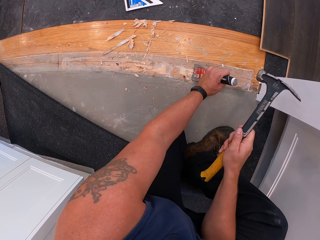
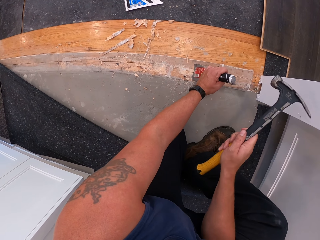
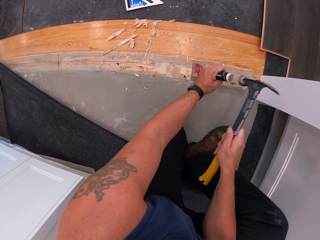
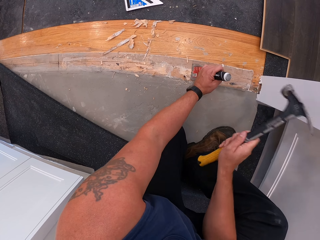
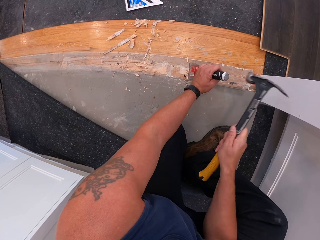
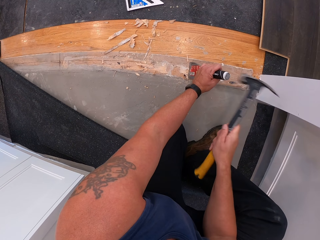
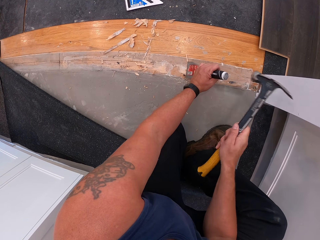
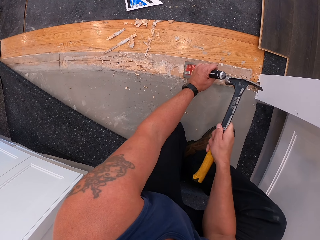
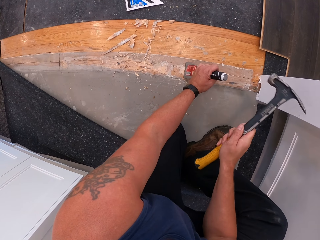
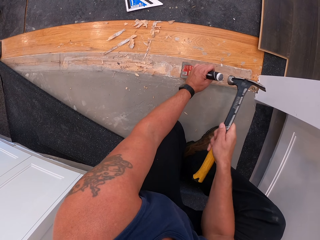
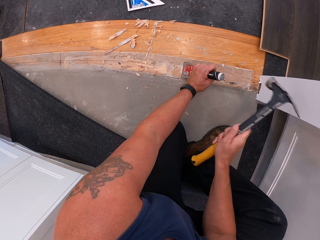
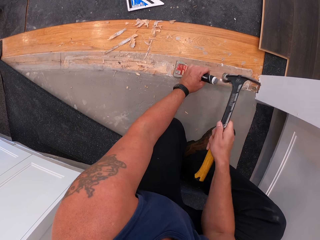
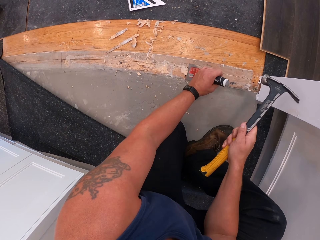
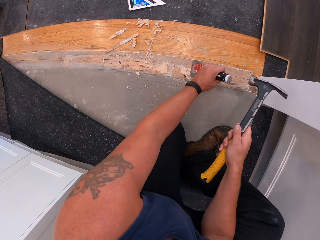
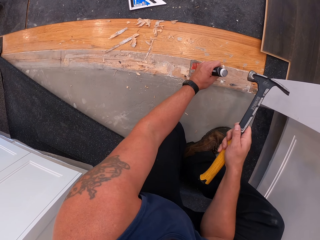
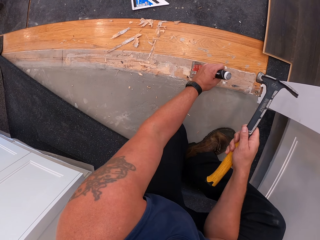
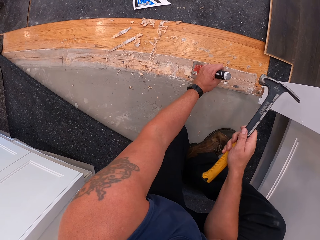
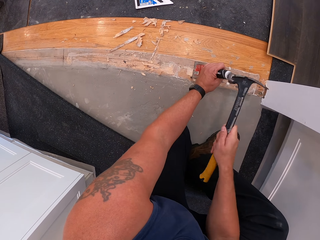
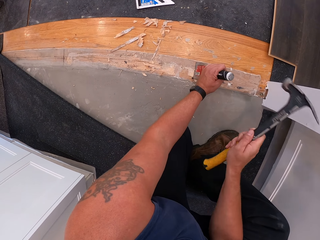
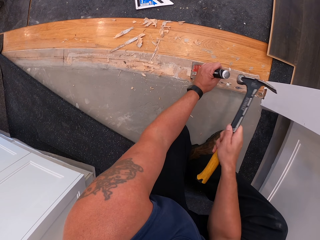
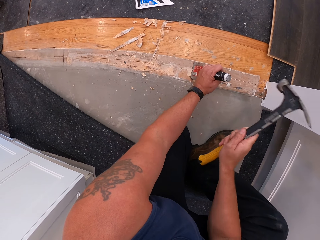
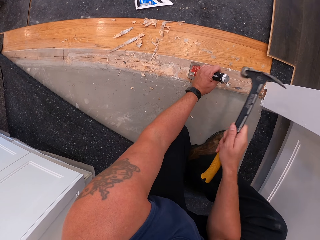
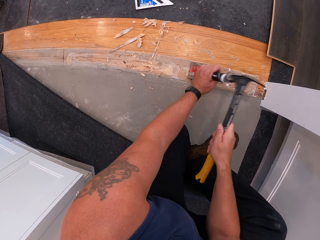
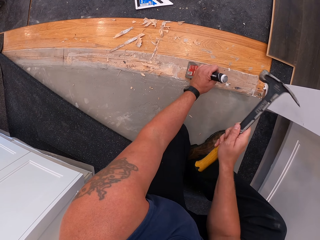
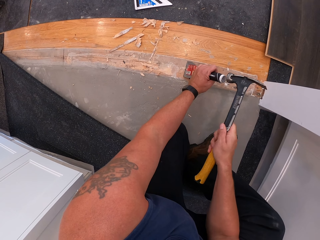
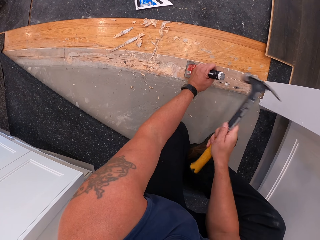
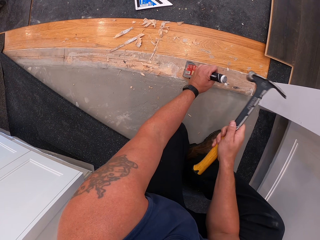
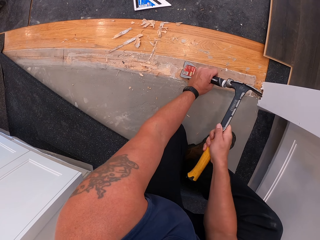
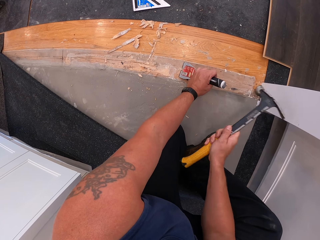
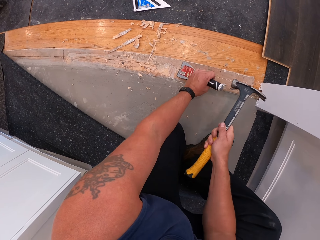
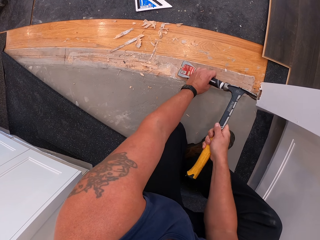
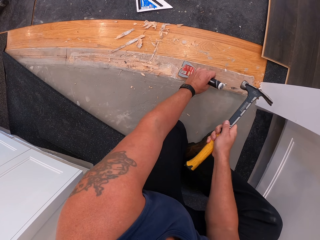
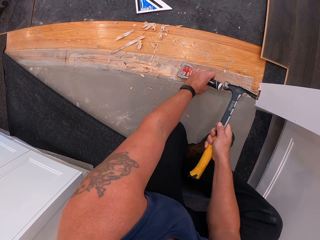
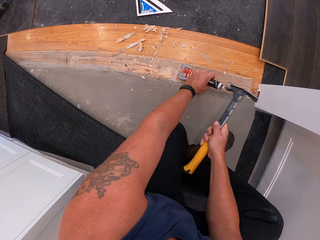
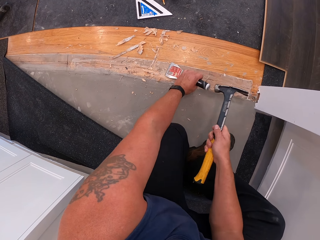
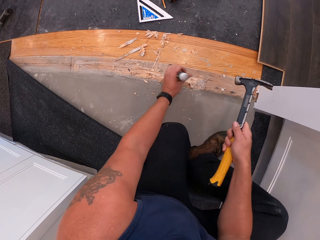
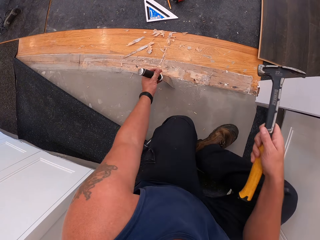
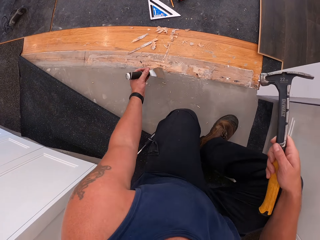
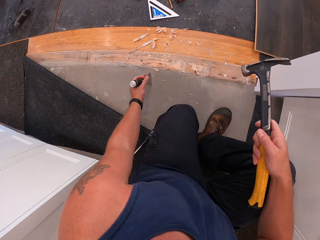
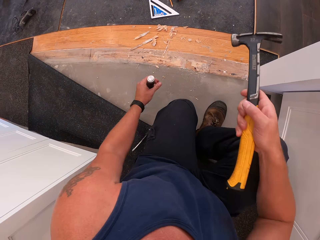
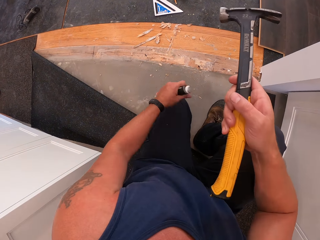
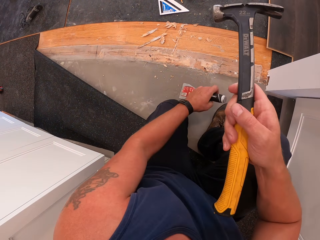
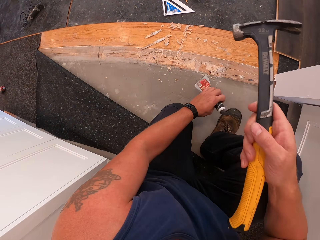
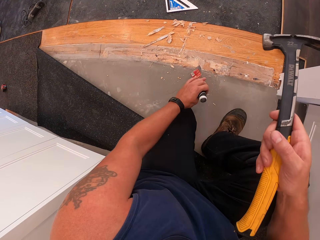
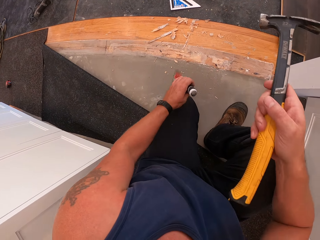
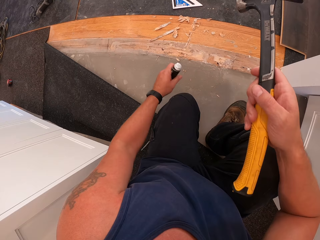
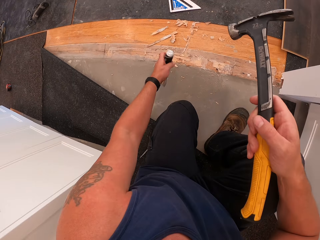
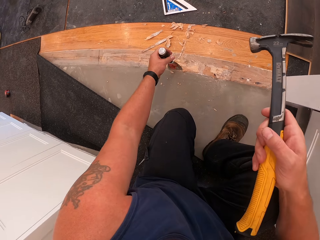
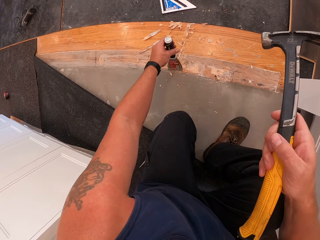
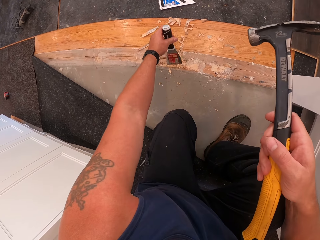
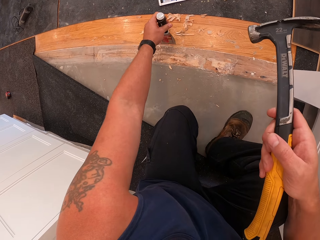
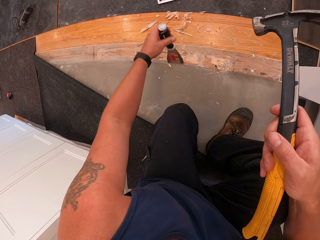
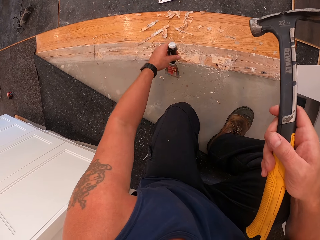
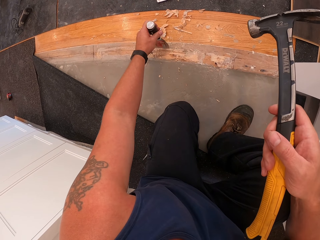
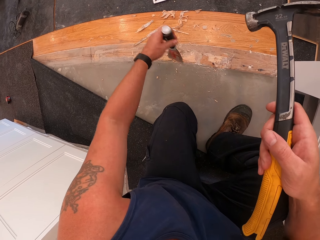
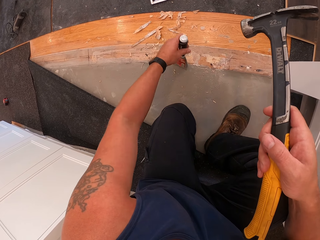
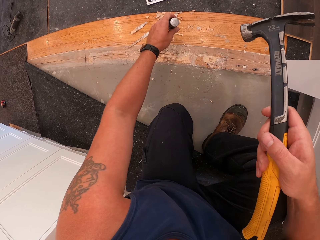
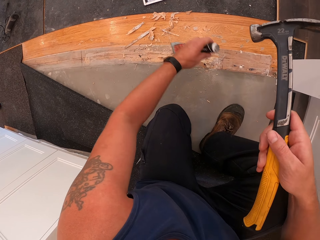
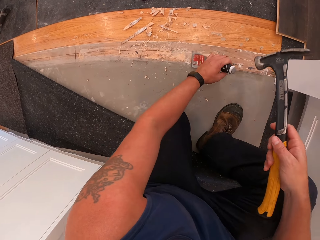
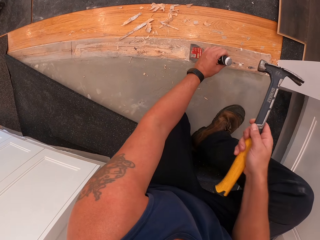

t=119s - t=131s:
The camera wearer moves the putty knife. He gathers debris of wood on the floor board with the scraper in his left hand.

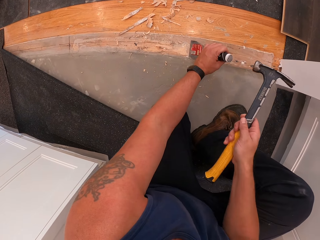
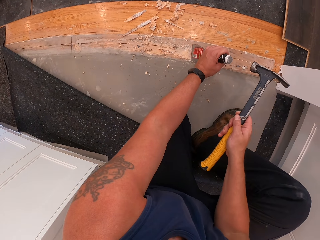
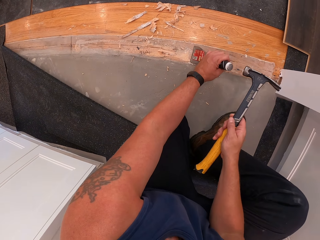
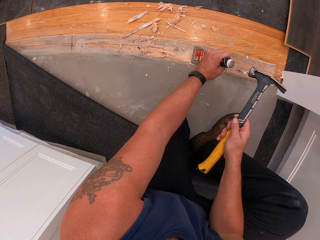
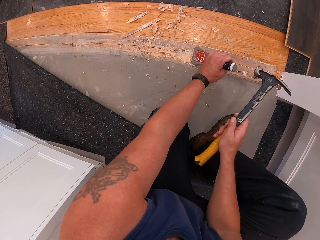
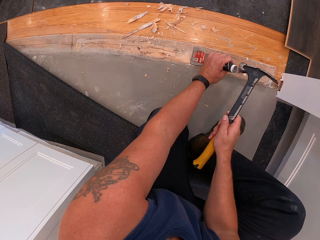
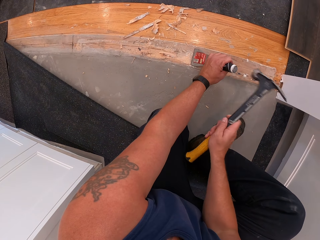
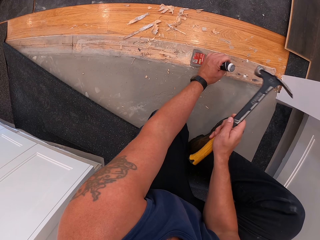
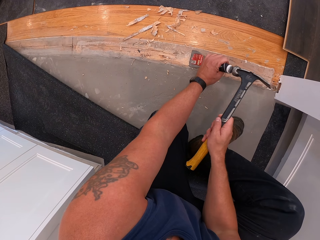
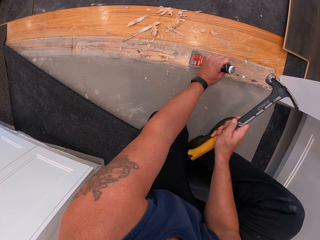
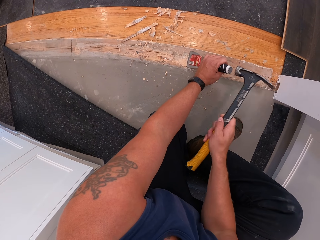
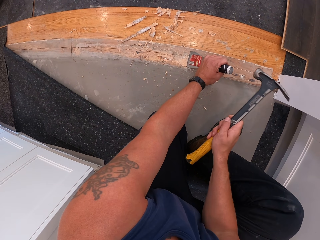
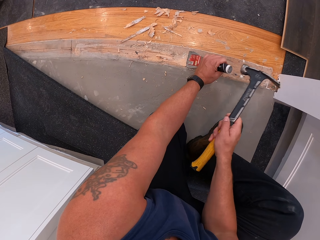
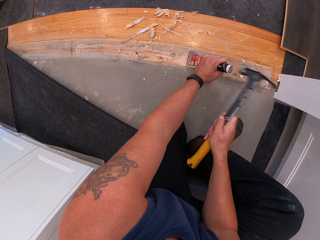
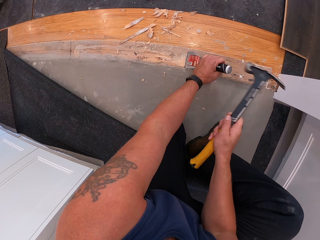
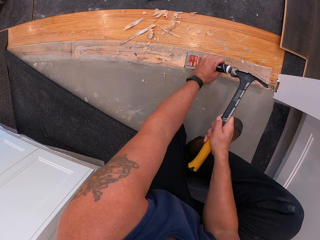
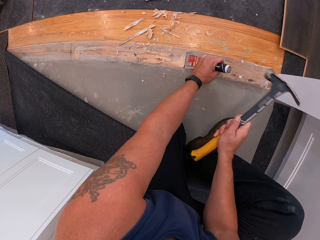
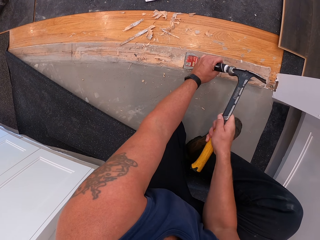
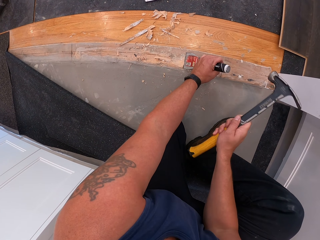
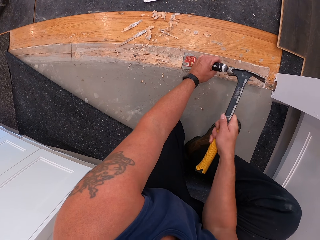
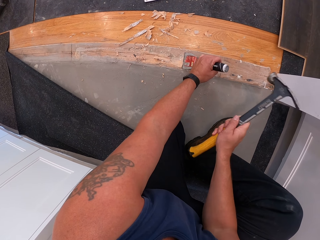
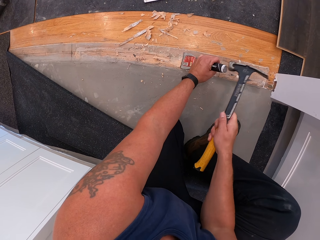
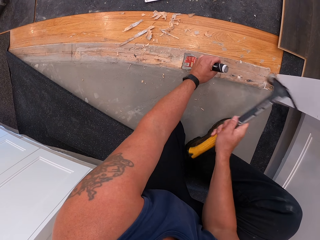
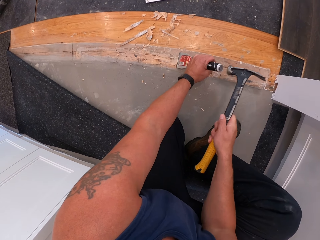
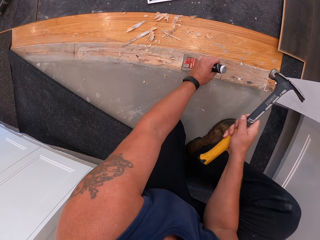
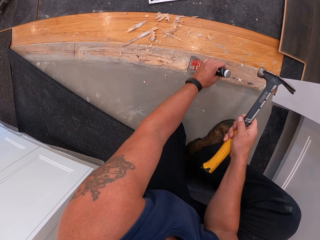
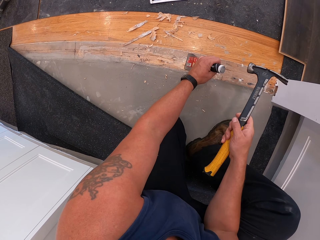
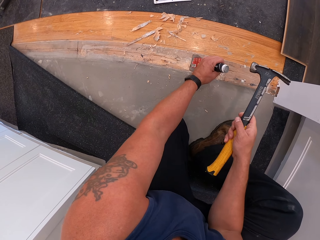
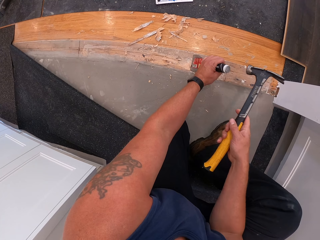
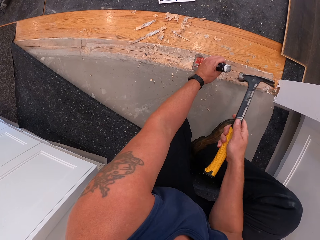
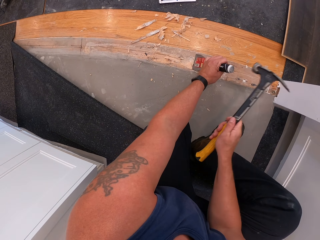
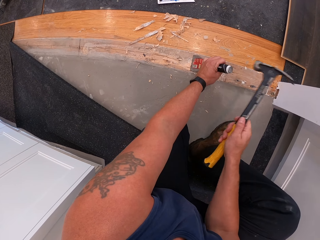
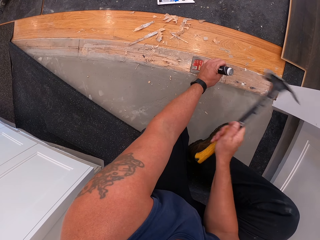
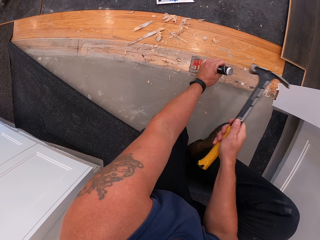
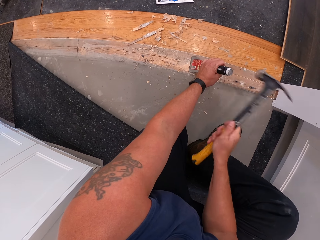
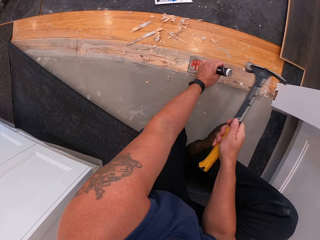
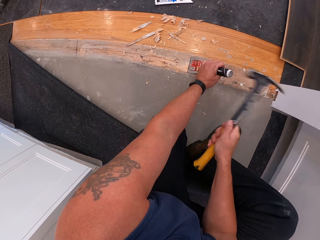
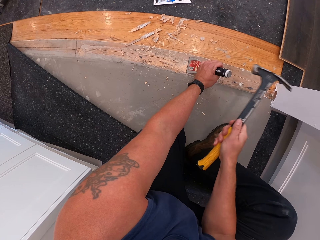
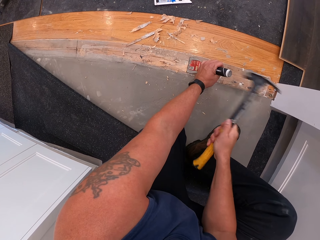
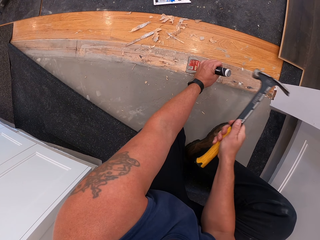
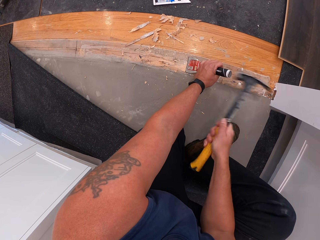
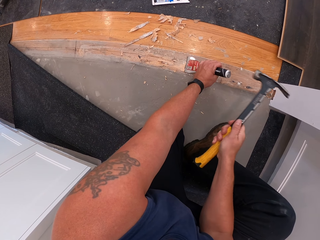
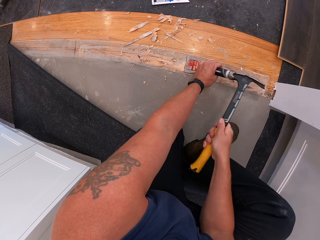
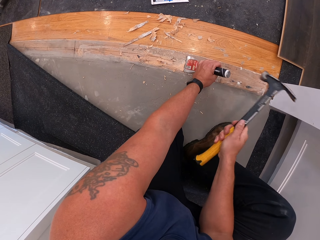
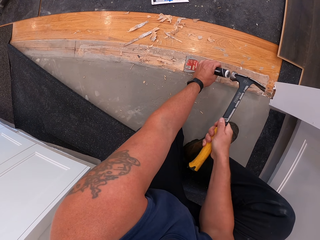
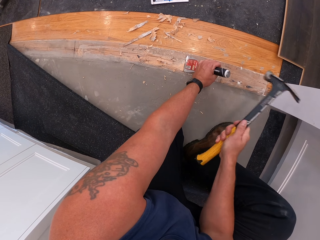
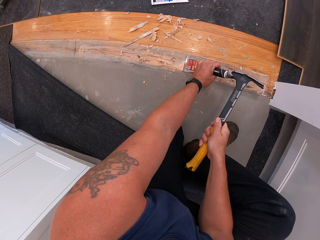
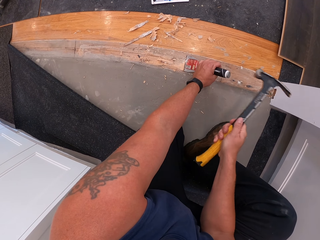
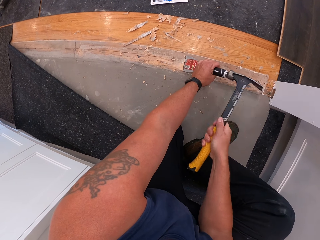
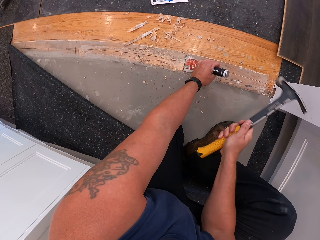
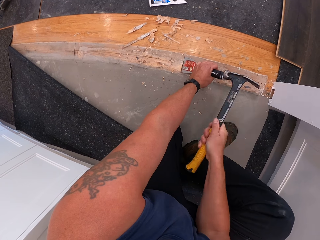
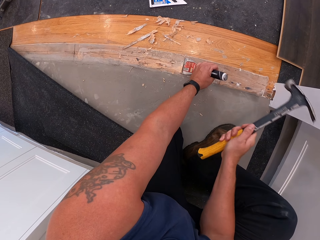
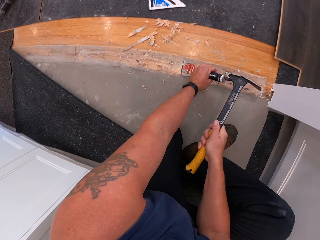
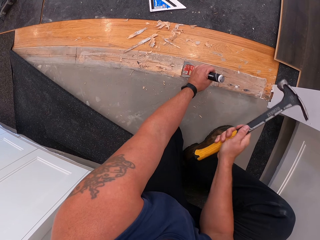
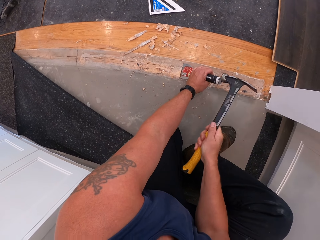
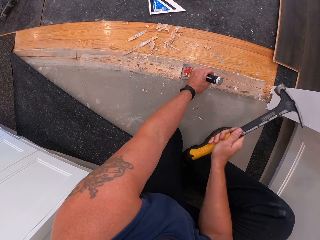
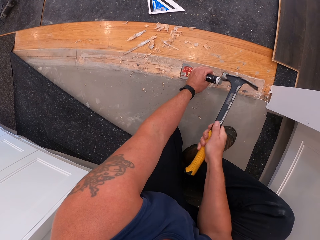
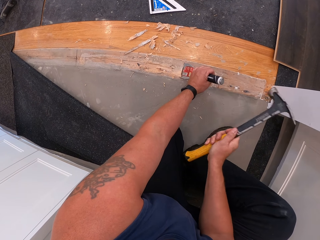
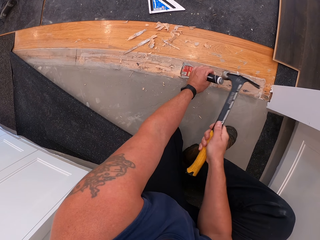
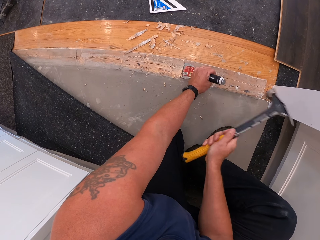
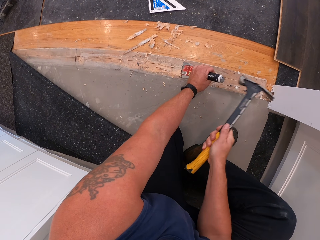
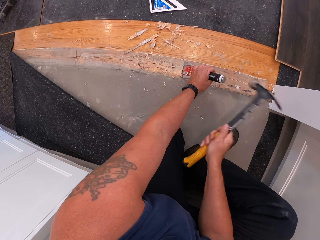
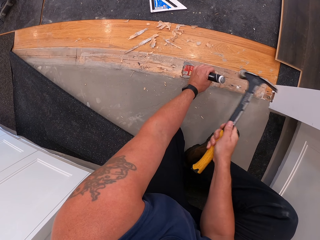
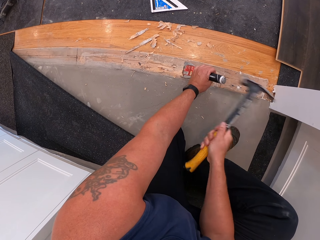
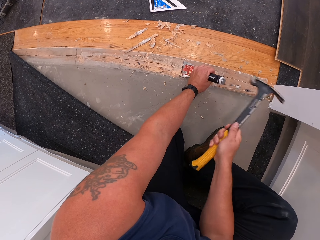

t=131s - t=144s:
The camera wearer puts the putty knife on the wooden floor. He scrapes off wood on the floor board with the hammer and scraper in his hands. He hits the putty knife with the hammer.
